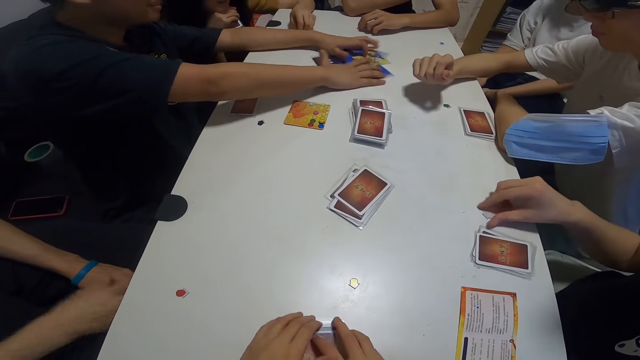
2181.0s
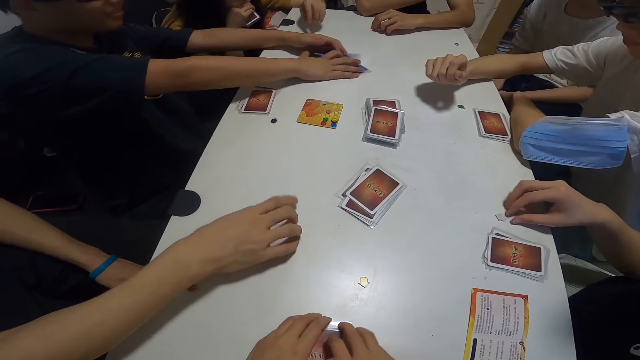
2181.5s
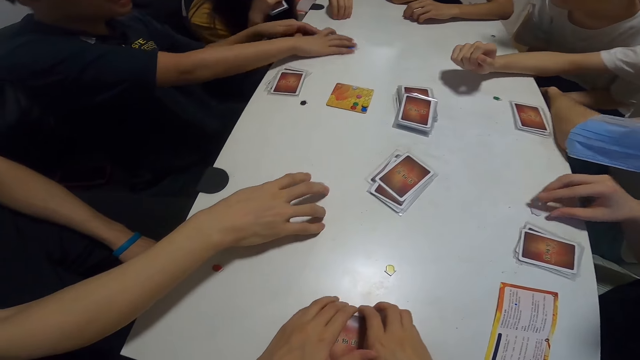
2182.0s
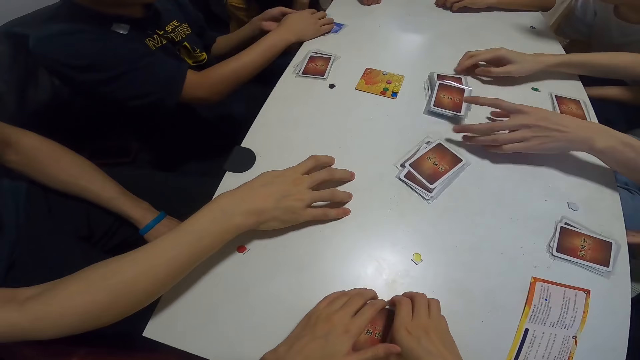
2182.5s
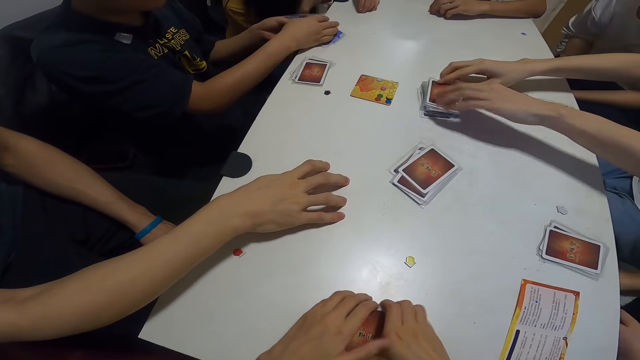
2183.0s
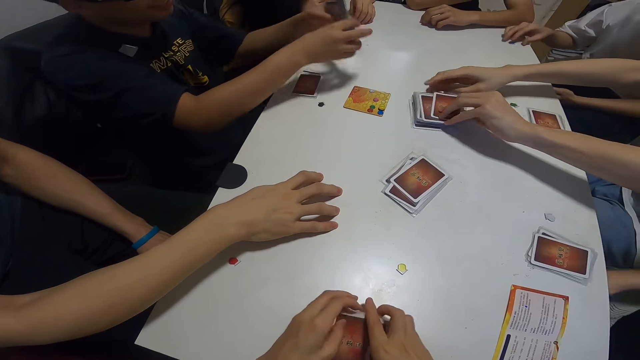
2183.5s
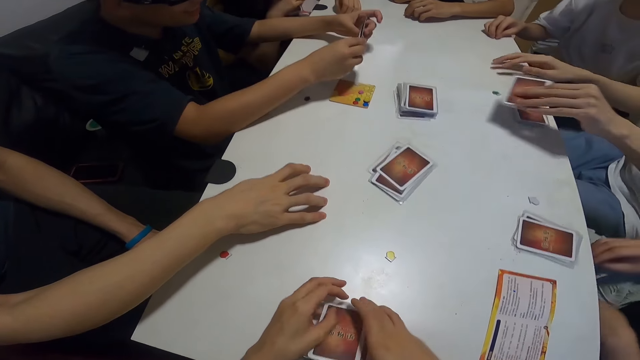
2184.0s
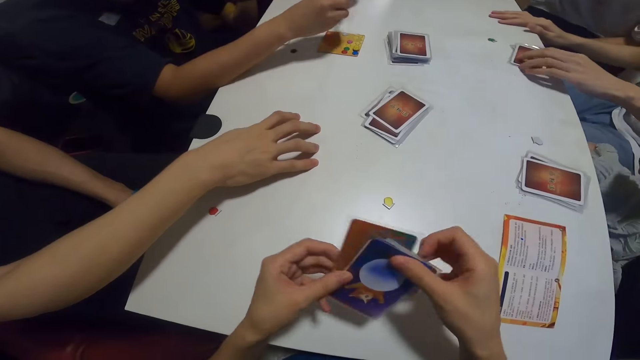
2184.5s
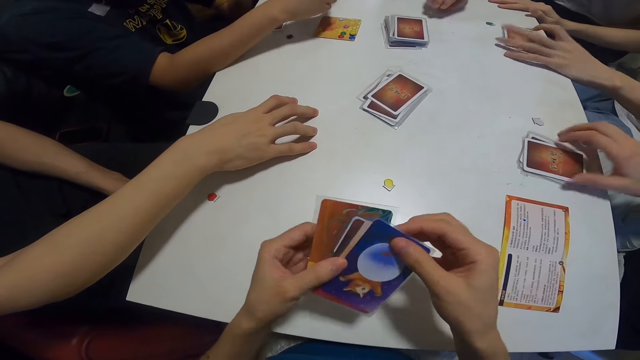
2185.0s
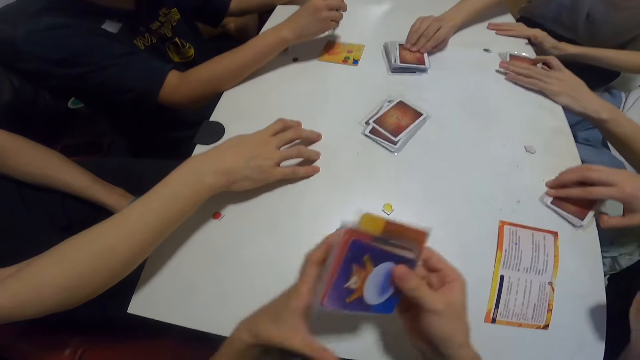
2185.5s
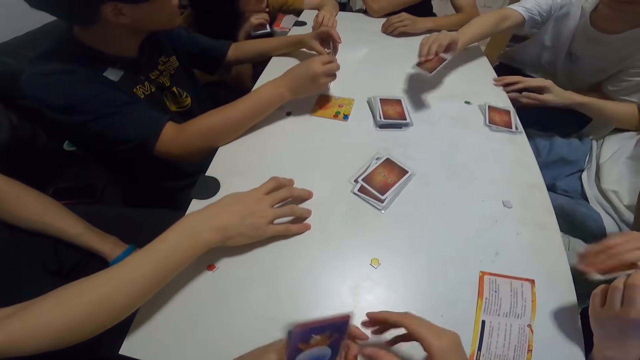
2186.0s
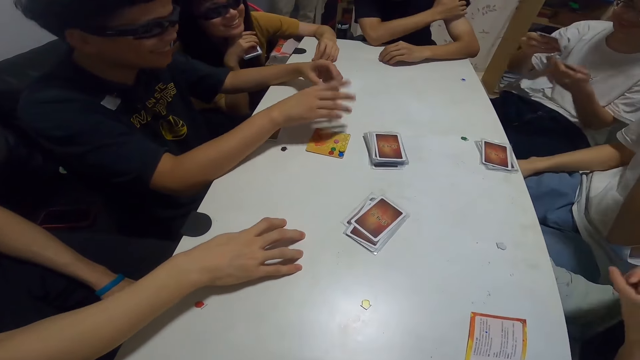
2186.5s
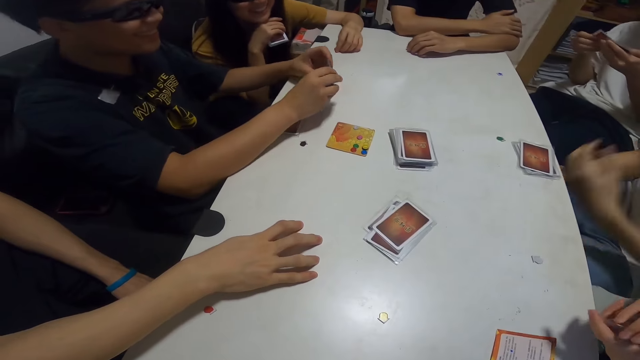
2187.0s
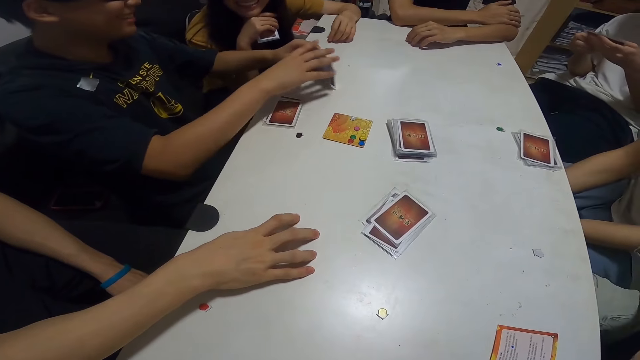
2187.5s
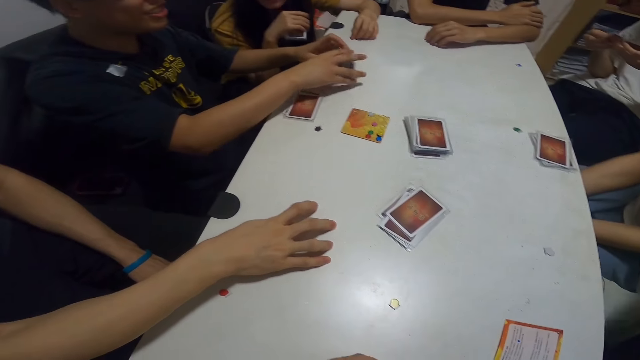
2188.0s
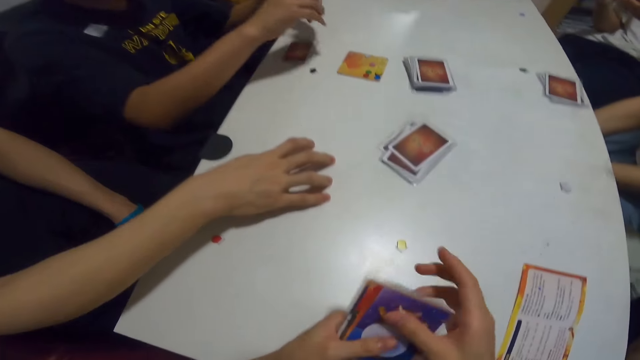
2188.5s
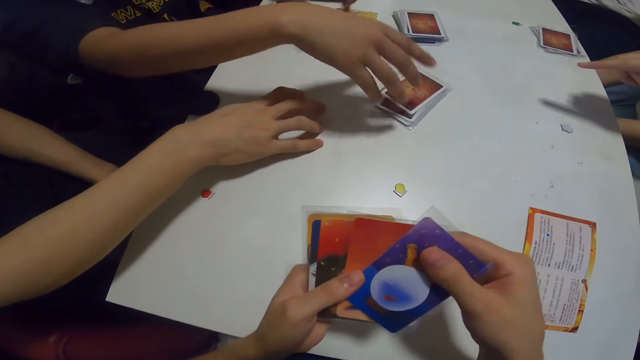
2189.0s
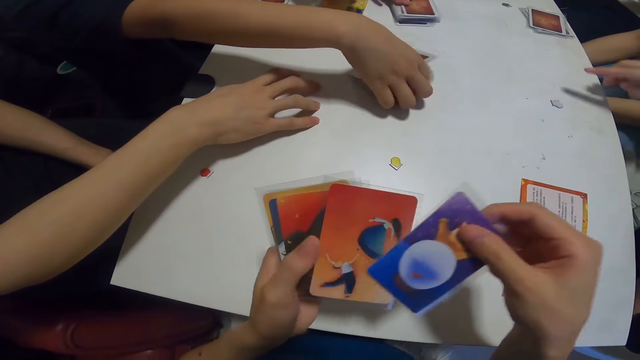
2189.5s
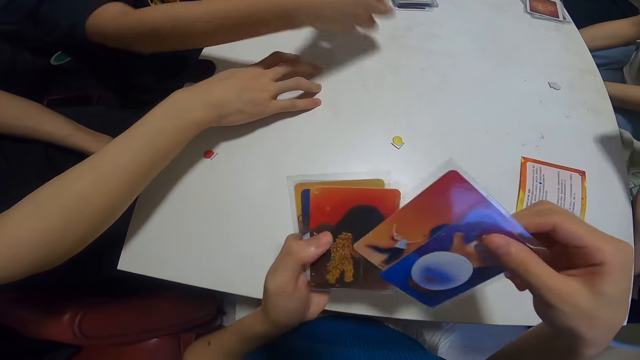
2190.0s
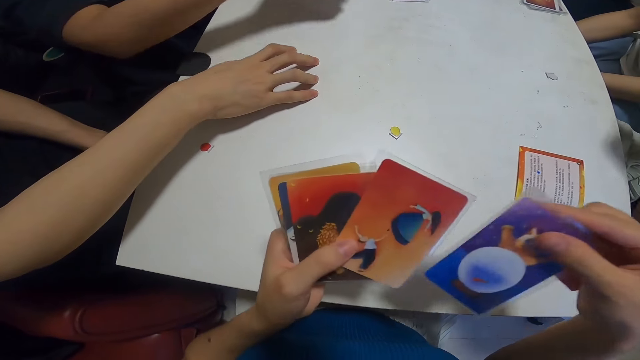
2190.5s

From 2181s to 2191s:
A man places his right hand on the table. Another man adjusts the pile of cards and picks a card from the pile of cards on the table. A third man touches the blue paper on the table. A fourth man arranges the cards together. Another man picks the cards. The second man places the card on his cards. The camera wearer checks through her cards. A lady packs her cards from the table. The third man picks a card from the pile of cards on the table and checks through his cards. The lady points towards the pile of cards on the table. The fourth man packs a pile of cards from the table.

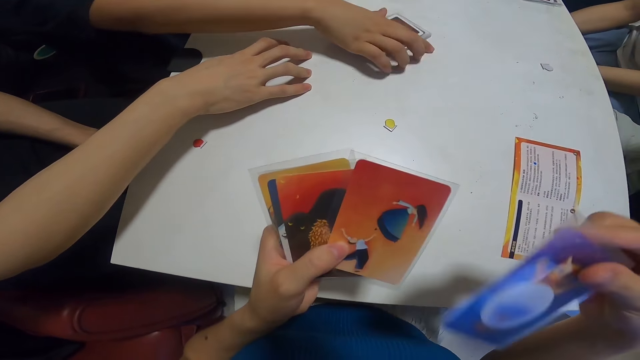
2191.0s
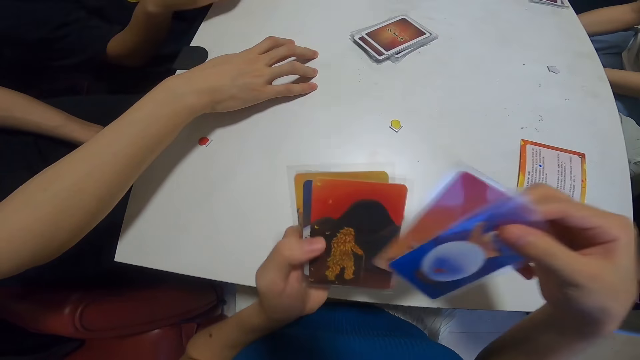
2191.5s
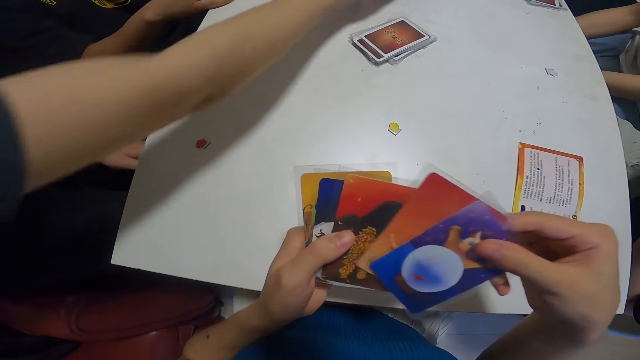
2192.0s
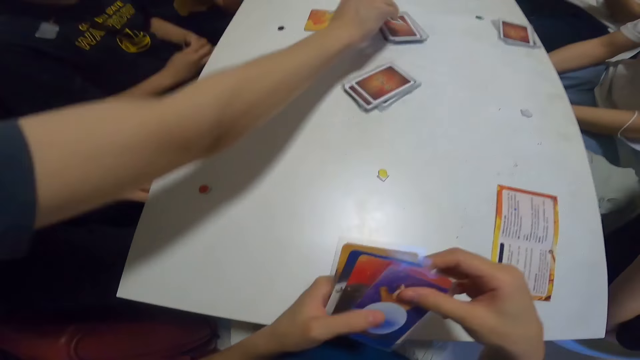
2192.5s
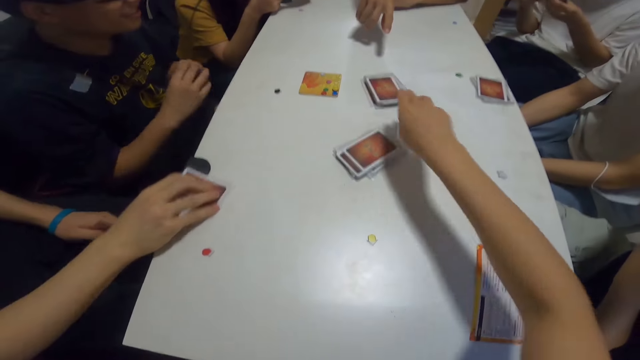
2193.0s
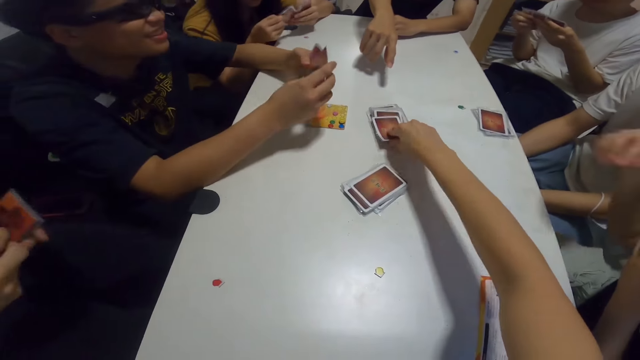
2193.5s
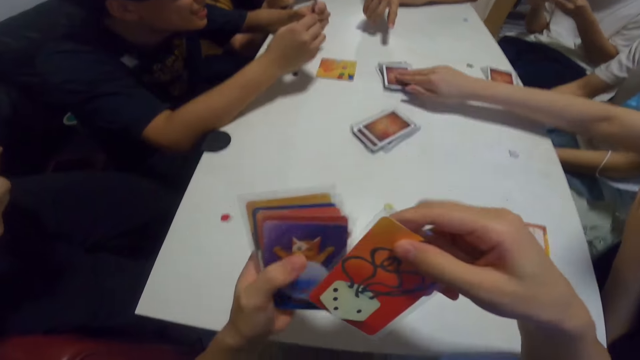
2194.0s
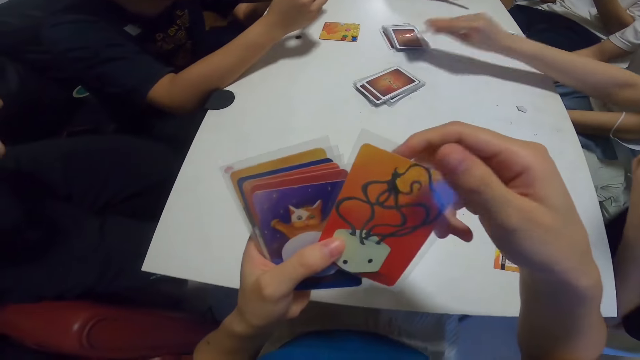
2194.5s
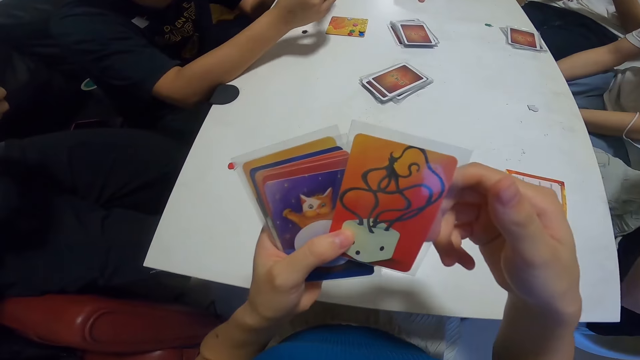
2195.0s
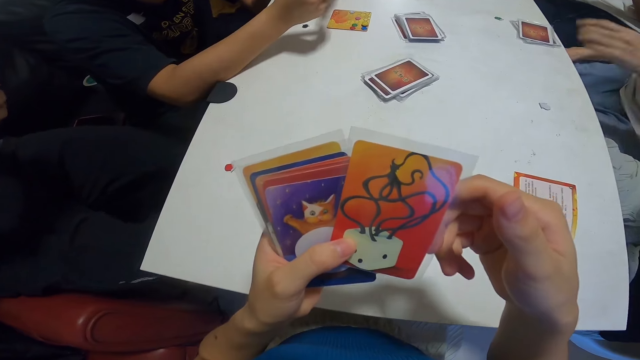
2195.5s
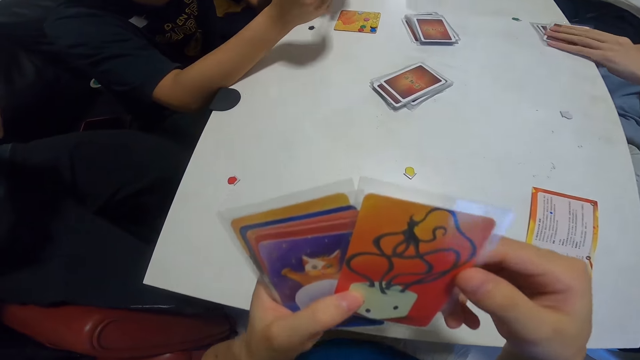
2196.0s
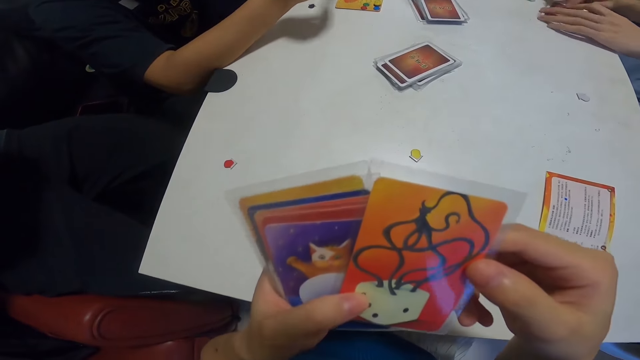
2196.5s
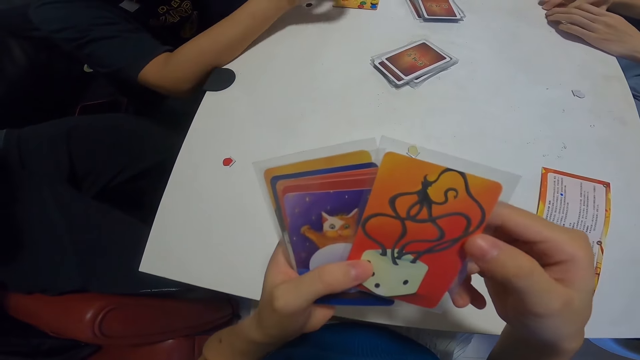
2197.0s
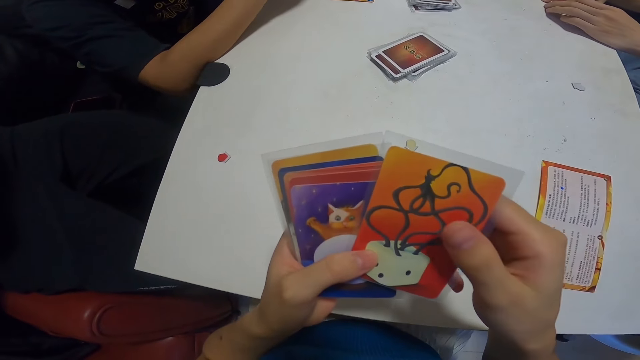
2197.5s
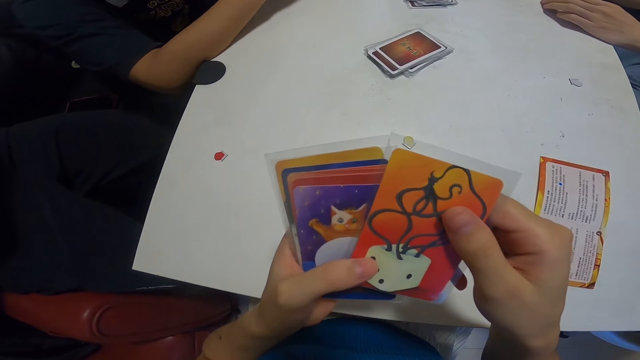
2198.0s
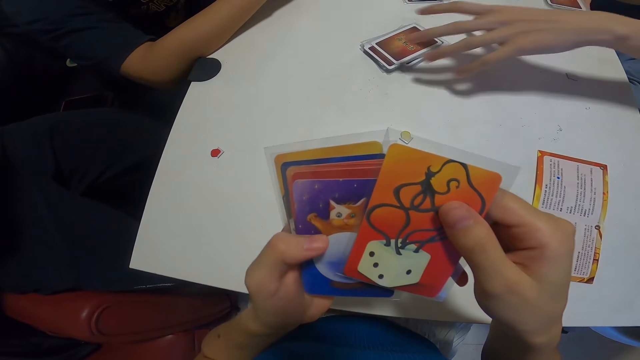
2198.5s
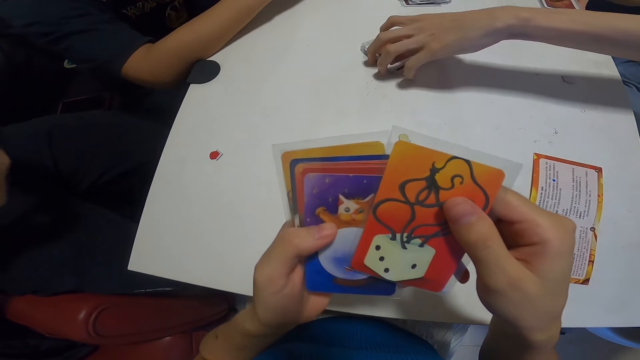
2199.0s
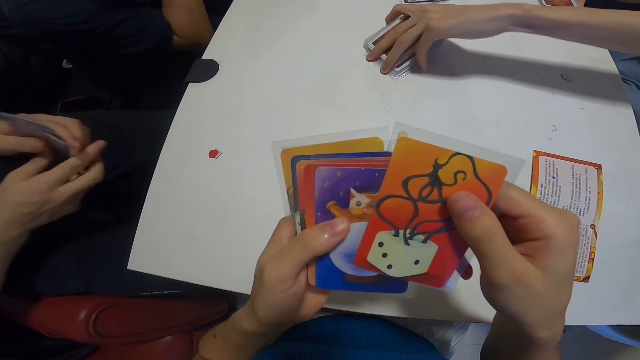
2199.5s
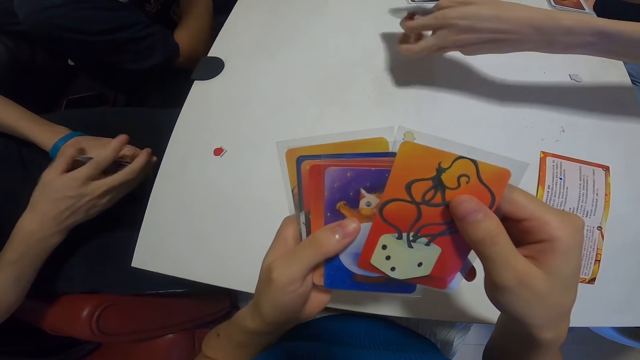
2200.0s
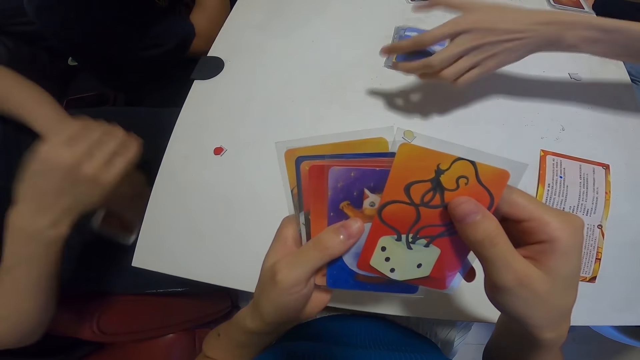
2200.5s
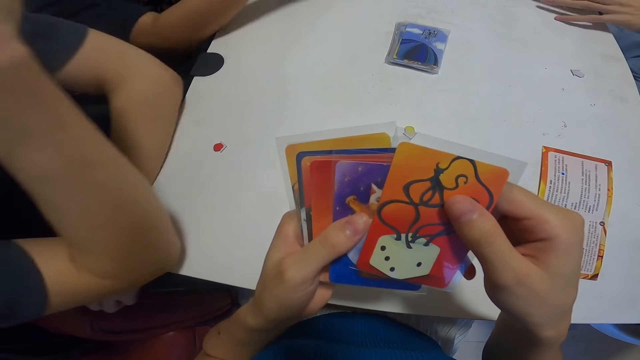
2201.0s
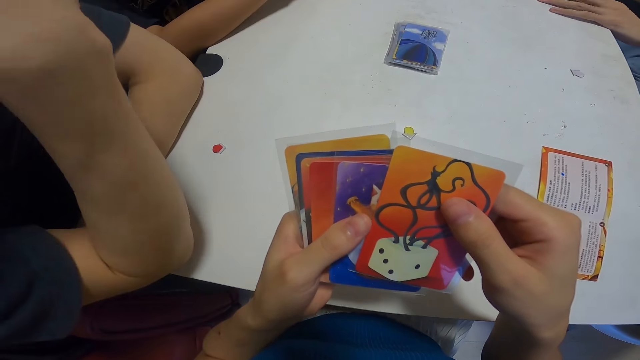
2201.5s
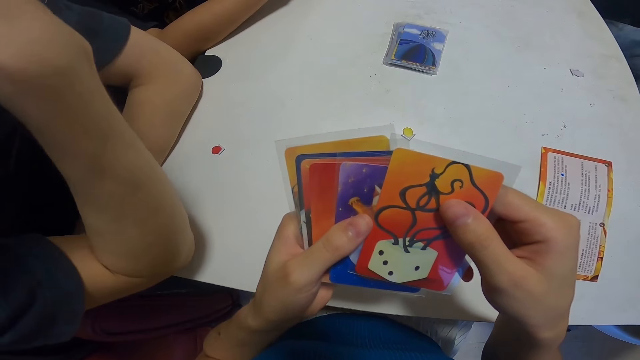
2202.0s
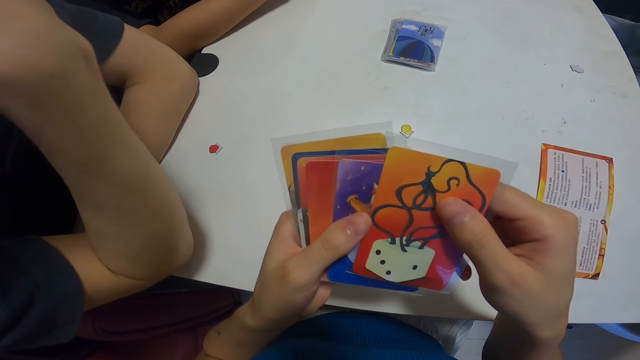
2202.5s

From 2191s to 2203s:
A man places the pile of cards on the table. The camera wearer aligns the cards. Another man picks a card from the pile of cards on the table. A lady looks at her card. The camera wearer looks at the card. Another man points towards the pile of cards. The camera wearer picks a card from the pile of cards on the table. The first man checks through his cards. Another lady picks a card from the pile of cards on the table. Another man picks the cards. Another man places his hands on his cards and turns the pile of cards over. Another man picks the cards. The man who picked a card from the pile places both hands on the table. A man packs his cards from the table.
